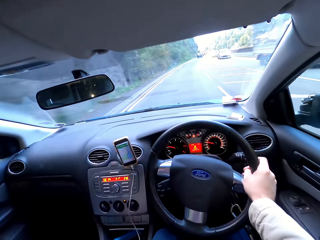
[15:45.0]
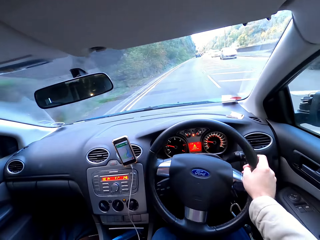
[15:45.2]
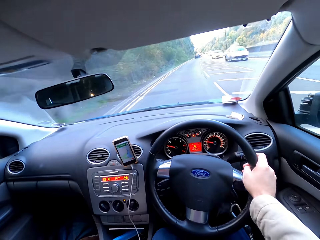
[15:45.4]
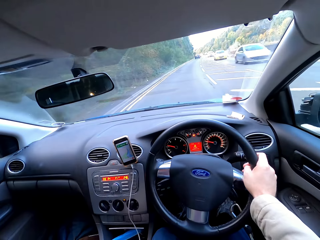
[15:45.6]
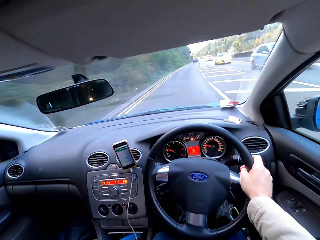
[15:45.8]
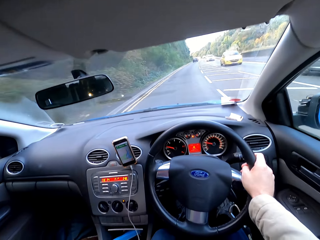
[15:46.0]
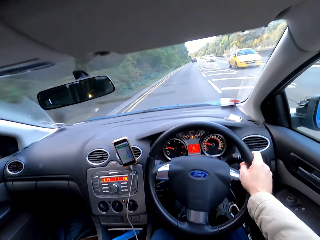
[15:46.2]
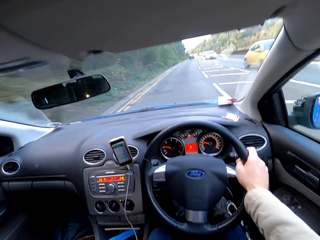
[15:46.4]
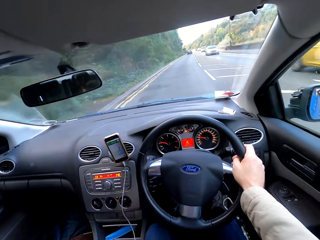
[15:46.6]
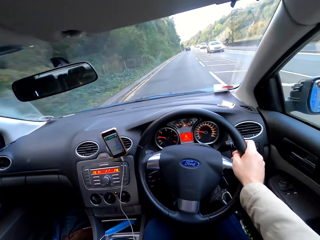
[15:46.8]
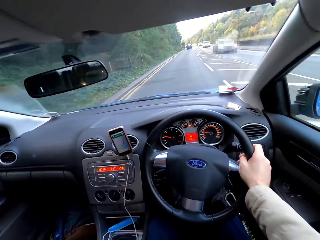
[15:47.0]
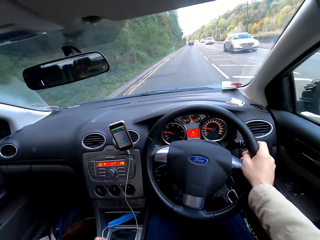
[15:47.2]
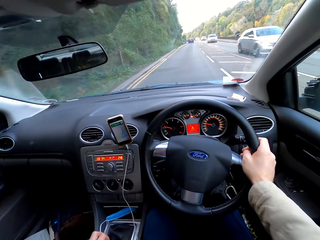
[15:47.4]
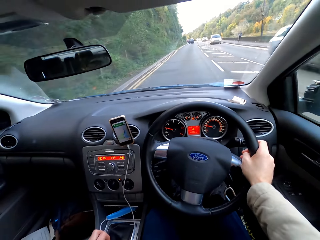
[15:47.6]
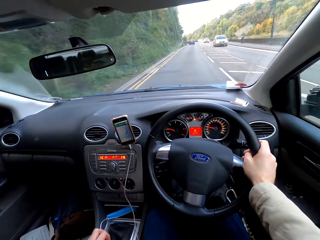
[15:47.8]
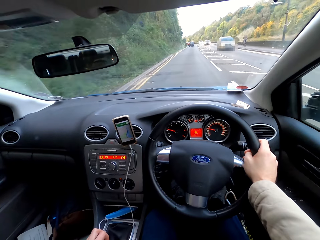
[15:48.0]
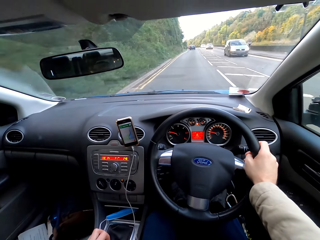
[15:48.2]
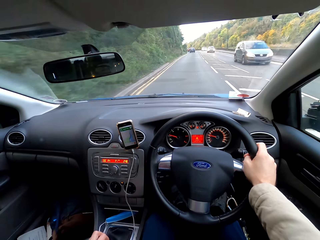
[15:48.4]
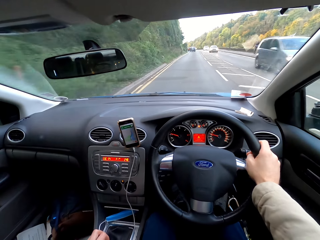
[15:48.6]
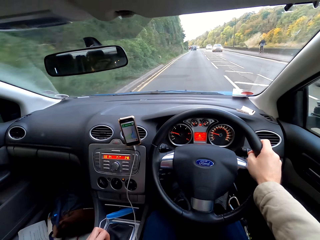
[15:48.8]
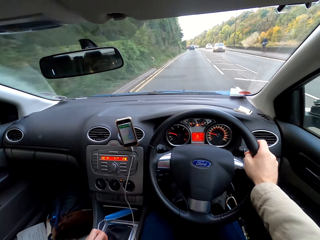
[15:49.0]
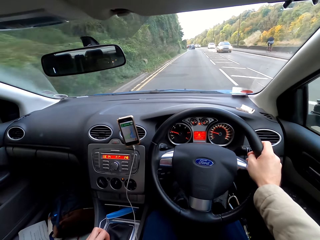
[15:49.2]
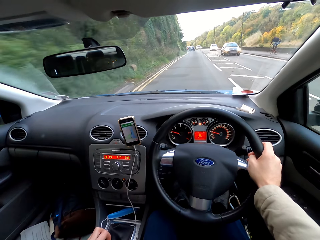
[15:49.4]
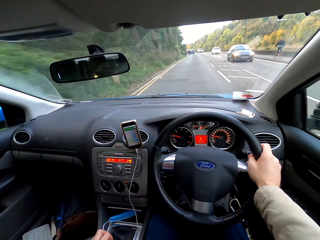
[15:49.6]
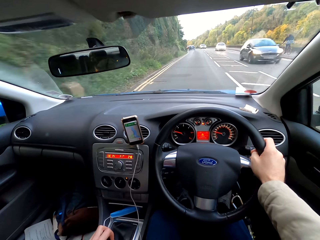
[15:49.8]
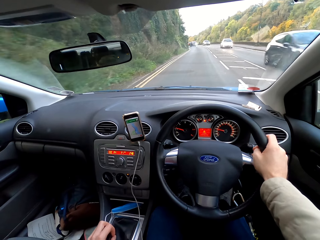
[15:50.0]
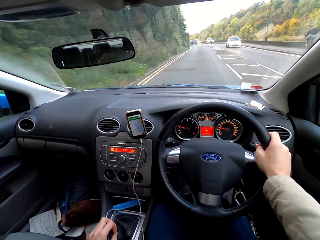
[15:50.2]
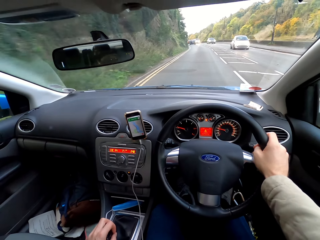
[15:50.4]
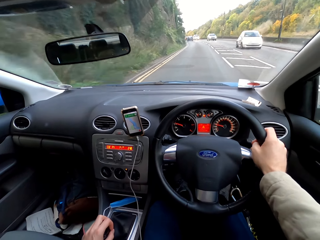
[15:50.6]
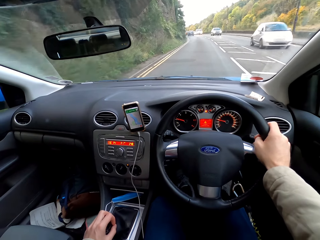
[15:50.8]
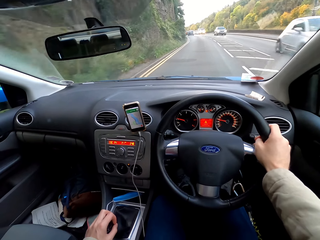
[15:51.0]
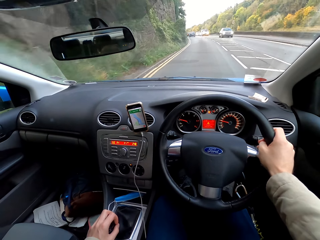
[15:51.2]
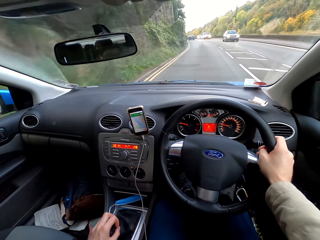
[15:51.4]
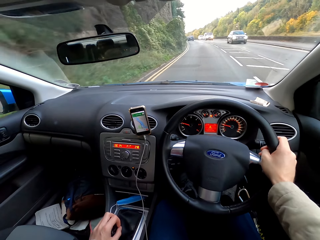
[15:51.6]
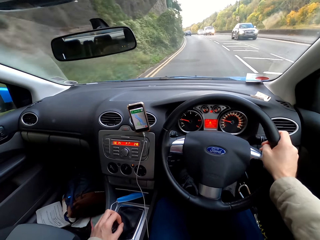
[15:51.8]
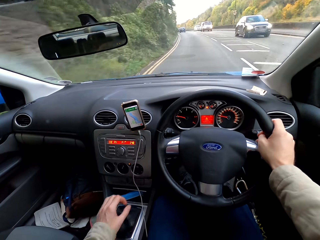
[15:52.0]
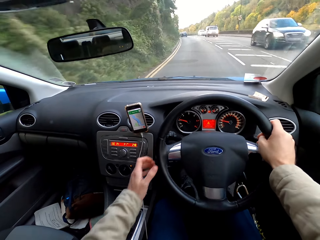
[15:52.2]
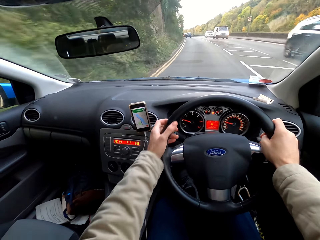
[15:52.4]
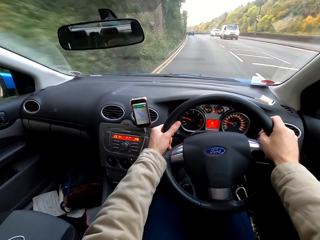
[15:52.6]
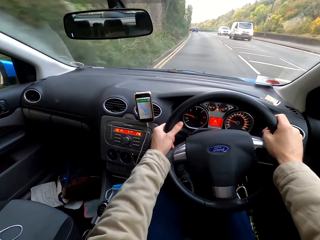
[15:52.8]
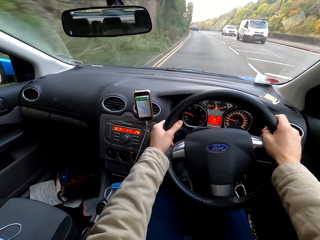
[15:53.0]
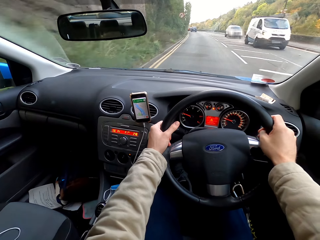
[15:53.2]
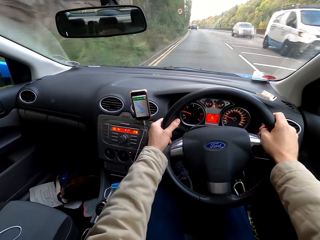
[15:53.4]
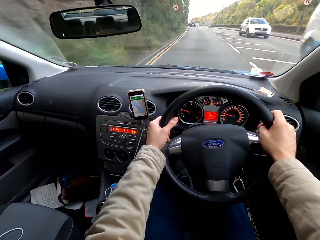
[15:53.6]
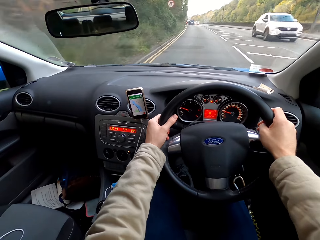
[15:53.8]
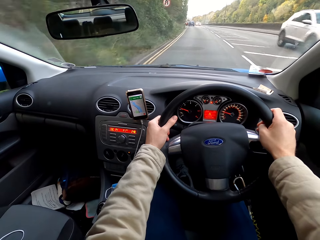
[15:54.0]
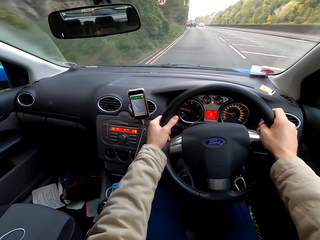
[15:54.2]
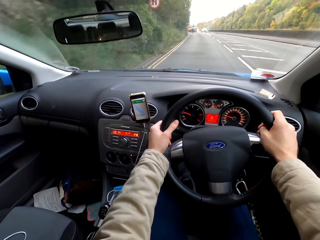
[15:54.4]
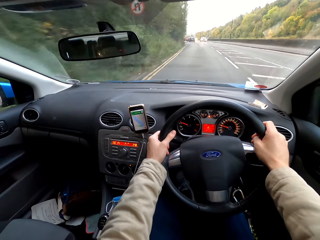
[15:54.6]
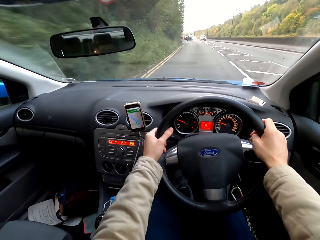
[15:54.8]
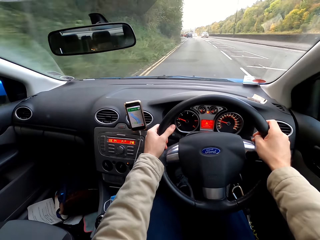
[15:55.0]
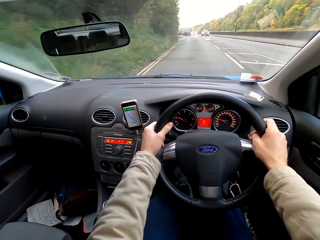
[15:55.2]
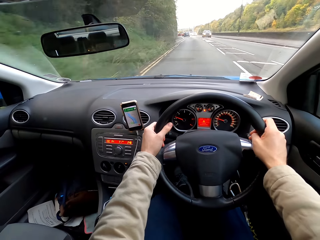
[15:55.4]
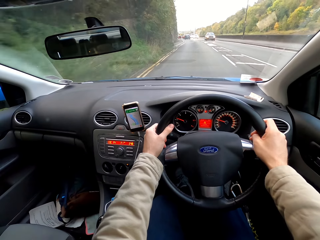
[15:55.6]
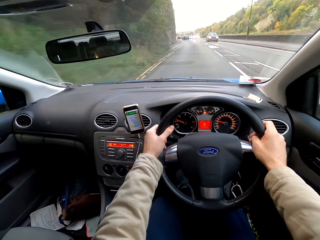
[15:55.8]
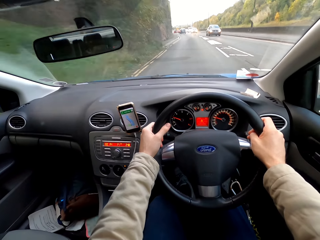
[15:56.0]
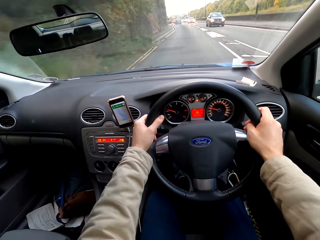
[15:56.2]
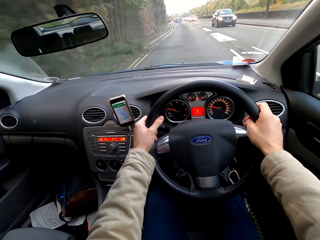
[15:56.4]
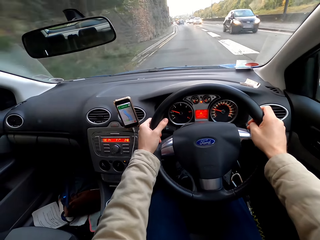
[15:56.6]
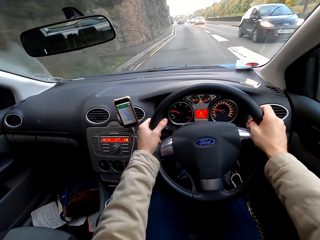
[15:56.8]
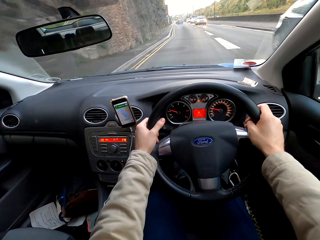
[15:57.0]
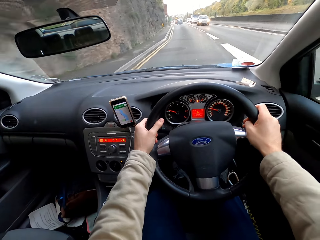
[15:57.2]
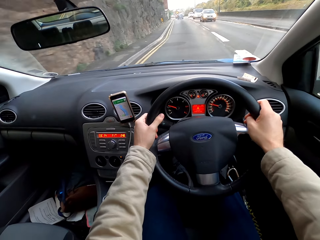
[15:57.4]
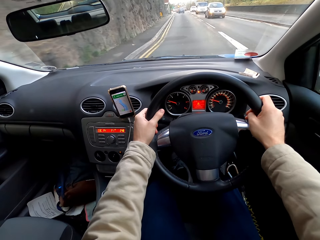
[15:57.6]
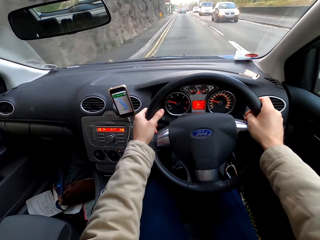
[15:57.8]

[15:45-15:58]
The camera wearer holds the car gear with his left hand. He drives the car with both hands. He holds a steering wheel with both hands.

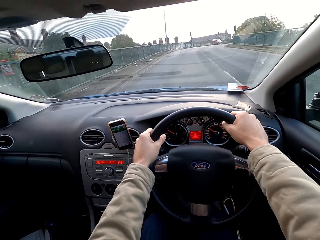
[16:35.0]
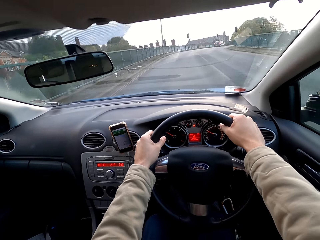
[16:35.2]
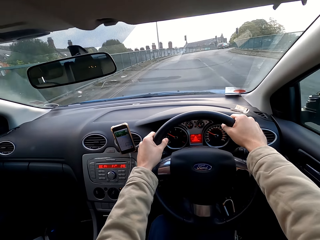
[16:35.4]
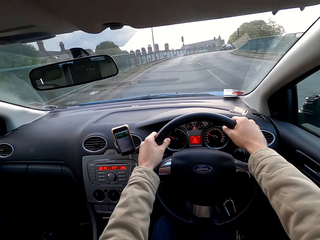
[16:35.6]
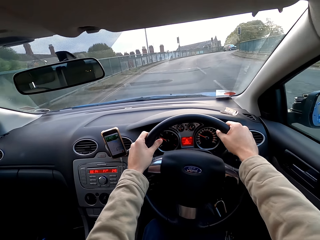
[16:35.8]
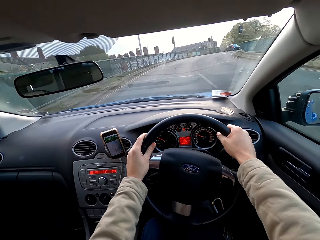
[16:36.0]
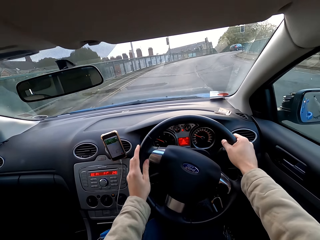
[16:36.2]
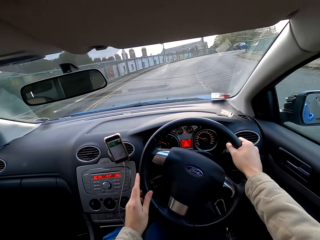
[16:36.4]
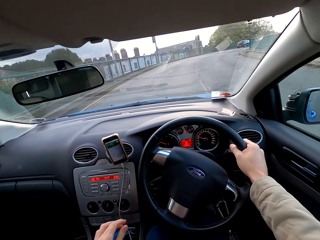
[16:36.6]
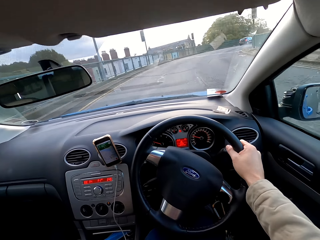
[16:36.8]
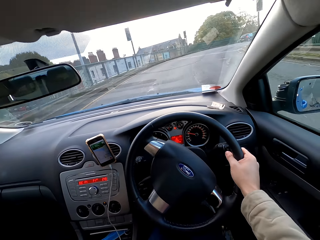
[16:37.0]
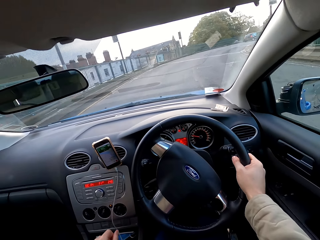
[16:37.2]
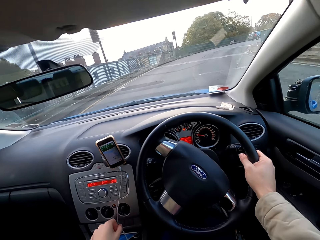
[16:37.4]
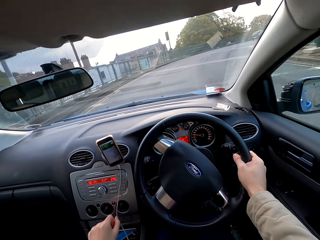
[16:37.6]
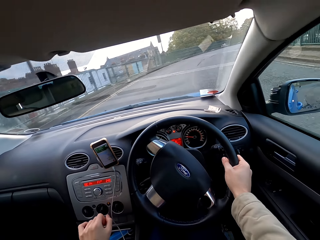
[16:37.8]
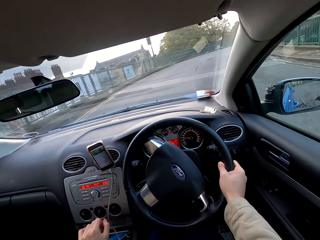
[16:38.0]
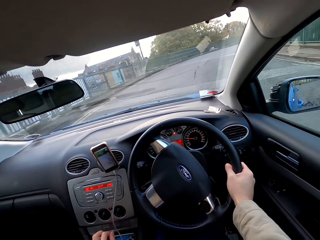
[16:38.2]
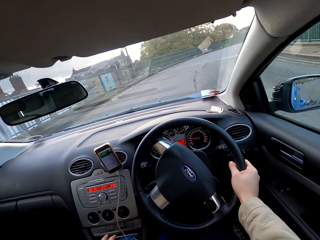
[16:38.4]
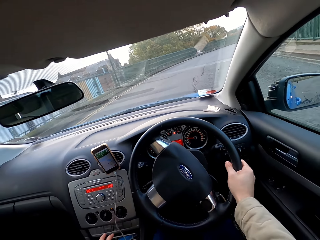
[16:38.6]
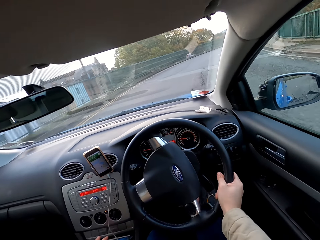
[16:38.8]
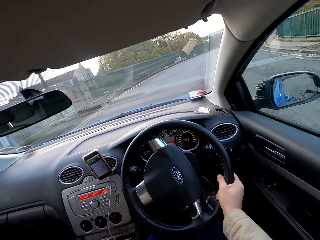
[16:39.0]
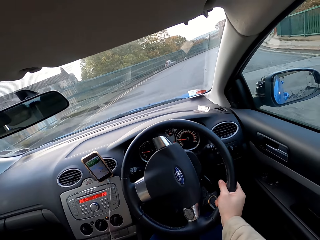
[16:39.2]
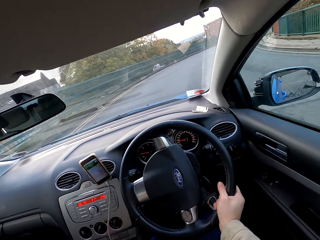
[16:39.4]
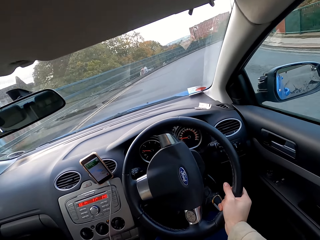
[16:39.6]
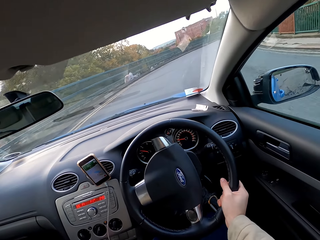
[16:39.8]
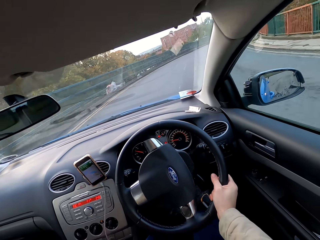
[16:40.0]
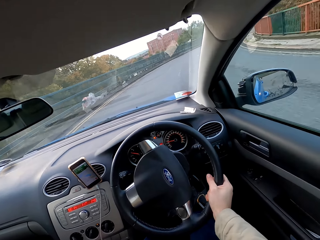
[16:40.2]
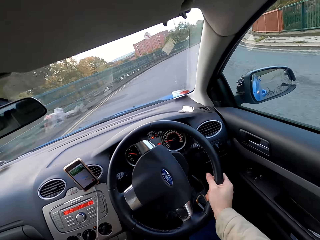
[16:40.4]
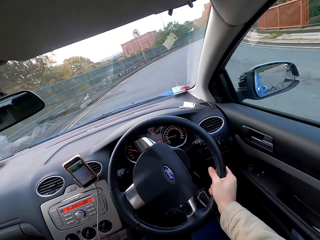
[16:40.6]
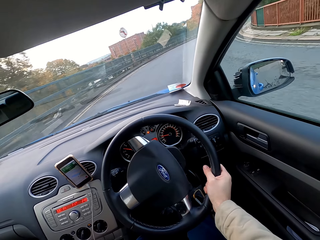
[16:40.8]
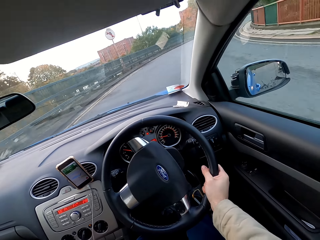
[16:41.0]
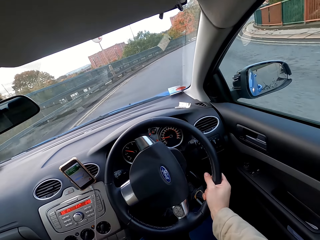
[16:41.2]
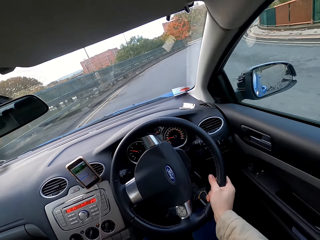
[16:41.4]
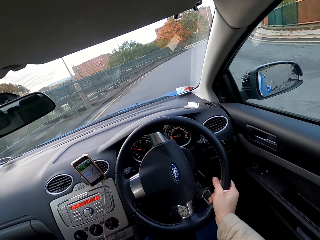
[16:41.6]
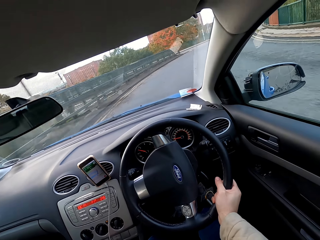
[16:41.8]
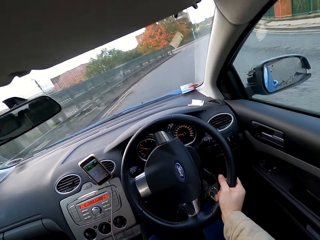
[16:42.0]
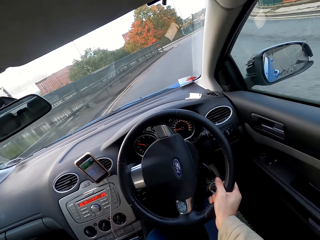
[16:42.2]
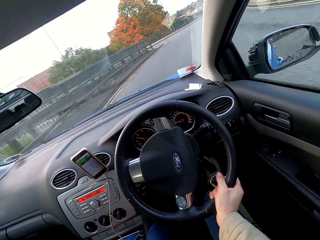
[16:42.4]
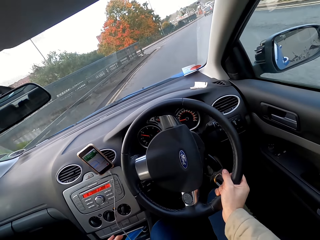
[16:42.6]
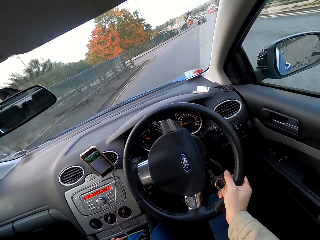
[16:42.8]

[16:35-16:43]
The camera wearer drives the car with his right hand. He removes a hand from a steering wheel. He shifts the car gear with his left hand.
